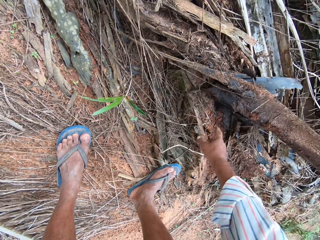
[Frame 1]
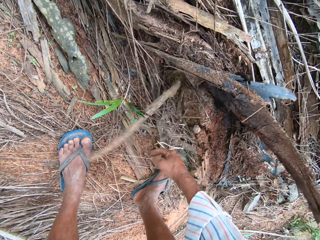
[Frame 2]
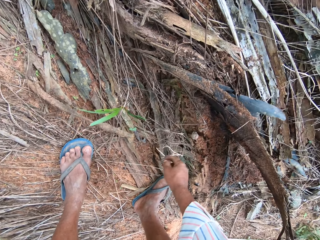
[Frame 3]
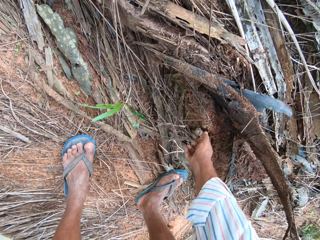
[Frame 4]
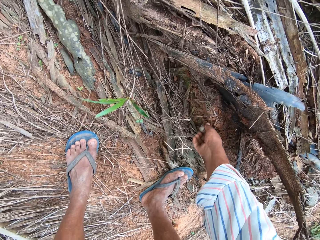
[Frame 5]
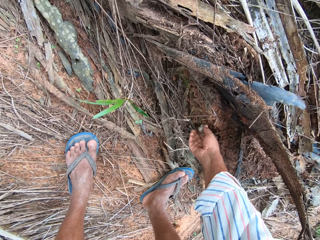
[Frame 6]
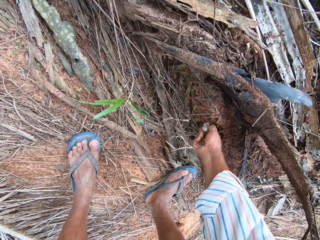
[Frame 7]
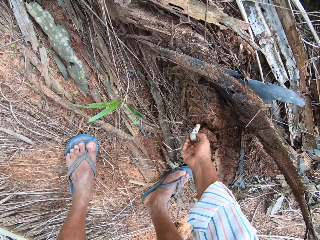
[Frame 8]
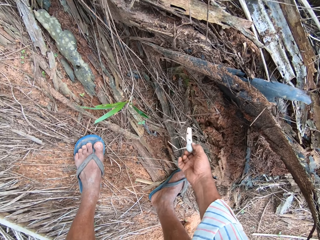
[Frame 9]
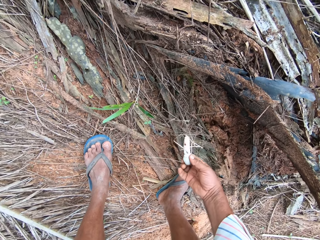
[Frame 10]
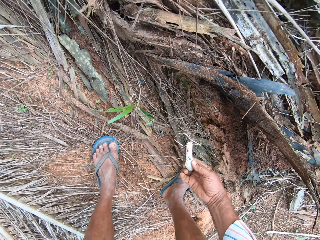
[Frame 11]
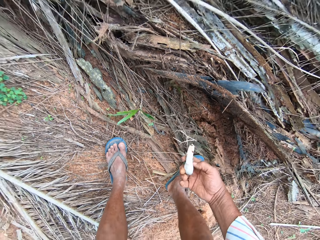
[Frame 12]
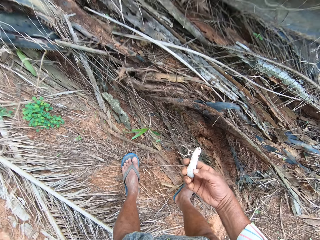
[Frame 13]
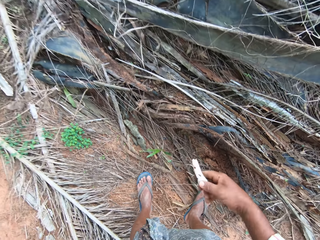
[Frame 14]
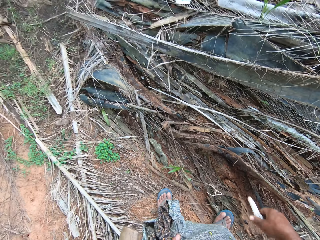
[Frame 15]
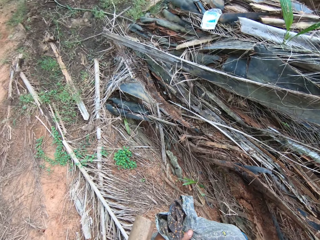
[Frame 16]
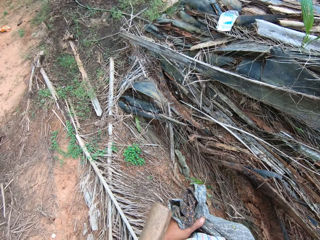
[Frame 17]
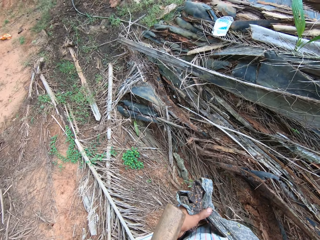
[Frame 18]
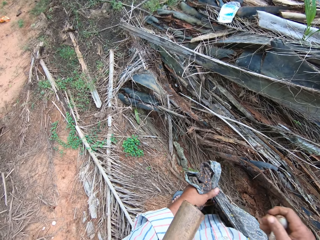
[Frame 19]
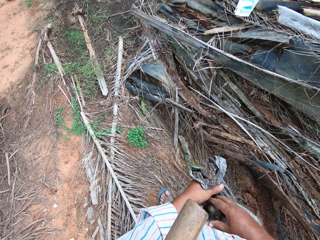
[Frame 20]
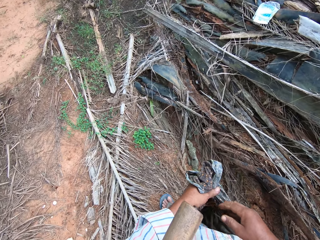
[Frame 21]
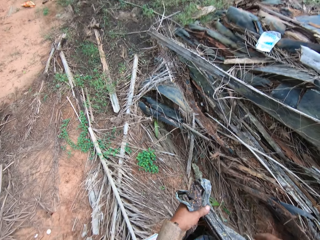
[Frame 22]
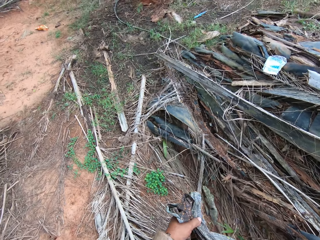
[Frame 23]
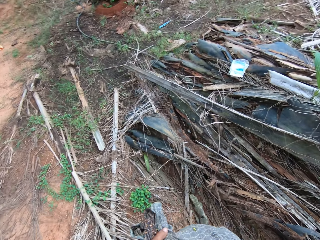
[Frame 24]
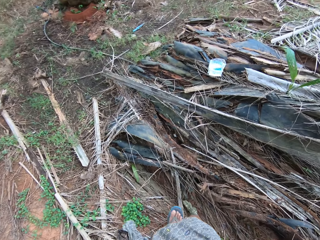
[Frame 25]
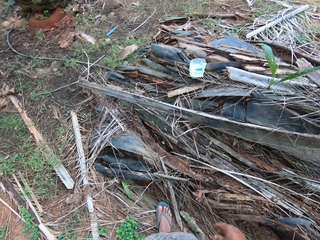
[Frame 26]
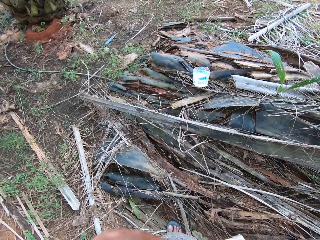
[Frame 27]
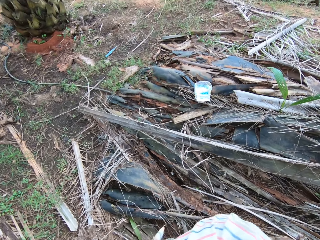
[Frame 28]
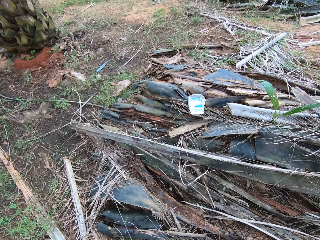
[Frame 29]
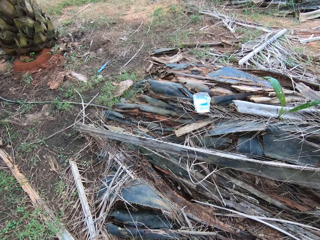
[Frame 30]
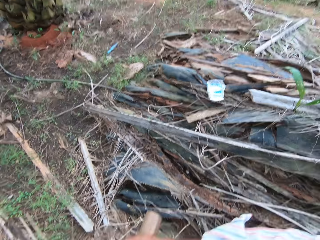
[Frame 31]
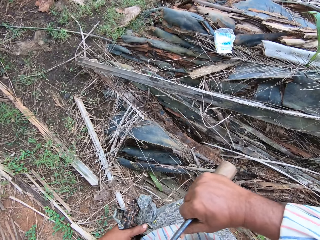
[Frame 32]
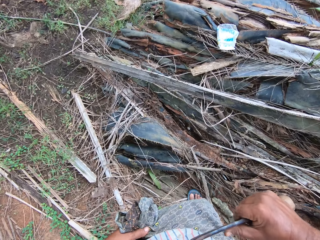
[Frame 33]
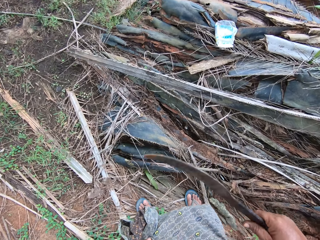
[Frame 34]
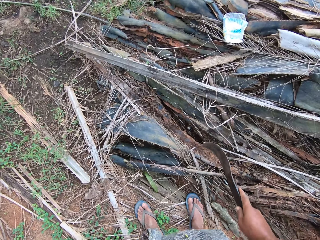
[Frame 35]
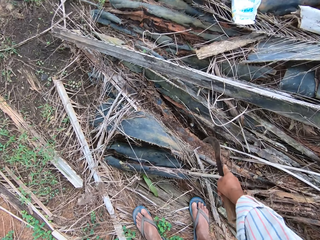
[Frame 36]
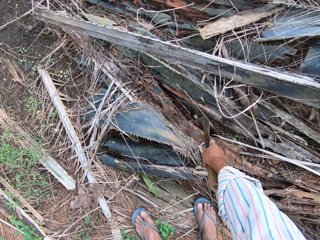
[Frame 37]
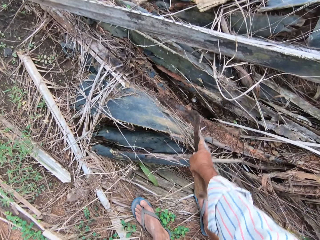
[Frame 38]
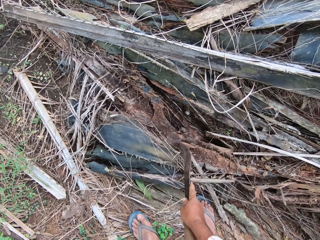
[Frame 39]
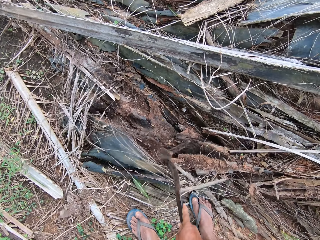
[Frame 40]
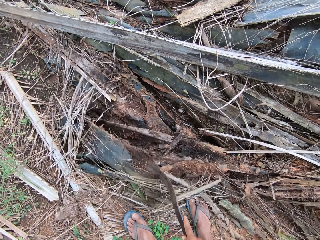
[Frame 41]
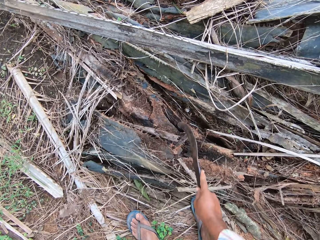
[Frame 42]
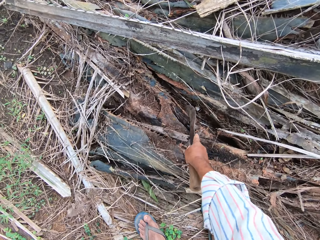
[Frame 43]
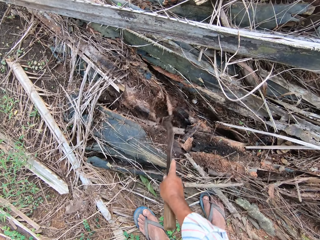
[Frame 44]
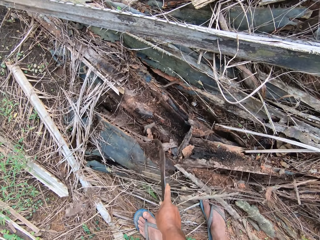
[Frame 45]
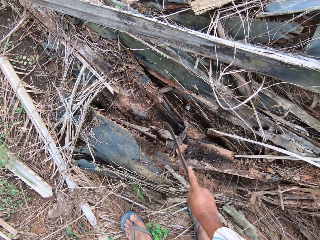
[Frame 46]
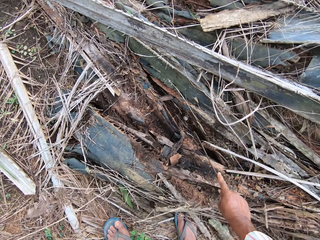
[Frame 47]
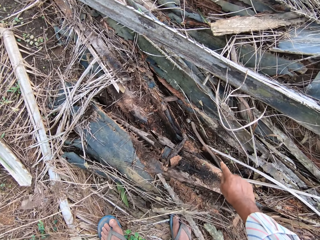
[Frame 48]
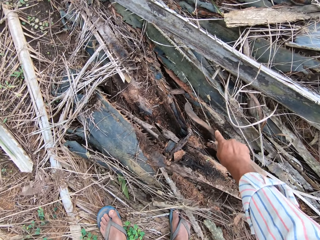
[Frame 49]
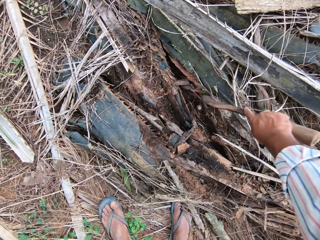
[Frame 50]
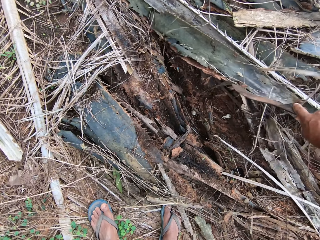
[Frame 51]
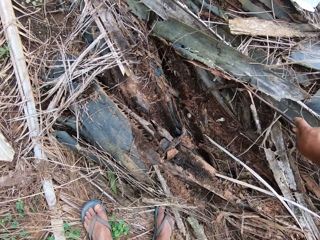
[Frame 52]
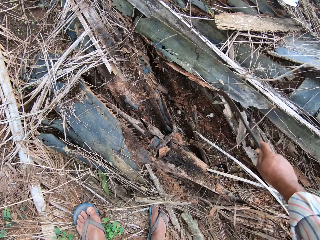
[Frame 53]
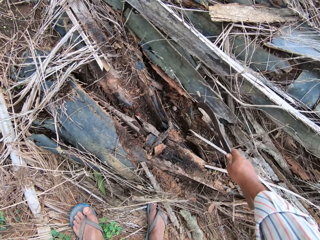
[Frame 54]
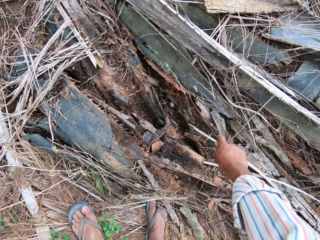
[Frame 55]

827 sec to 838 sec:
The camera wearer pulls a mushroom on the ground. He looks at the mushroom. He stands up. He looks around. He drops the mushroom into a sack on his waist. He walks around. He pulls out a machete. He holds a sickle. He bends downwards. He moves a palm tree branch on the ground with the sickle.

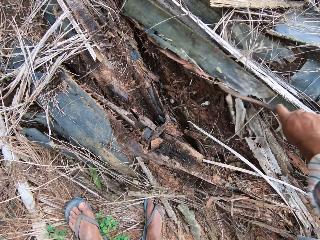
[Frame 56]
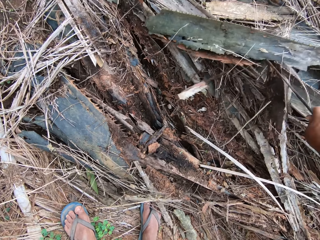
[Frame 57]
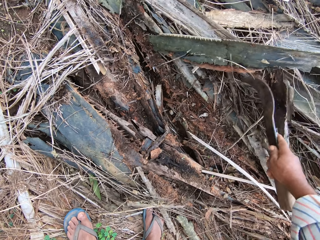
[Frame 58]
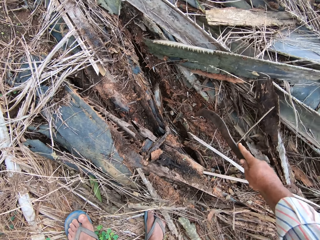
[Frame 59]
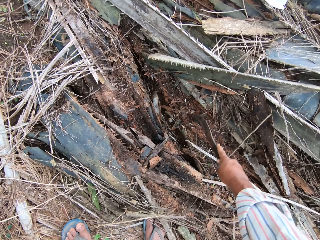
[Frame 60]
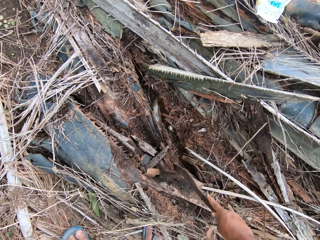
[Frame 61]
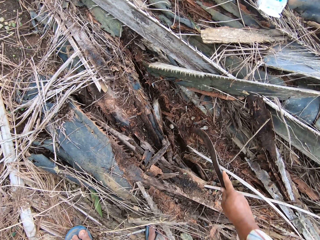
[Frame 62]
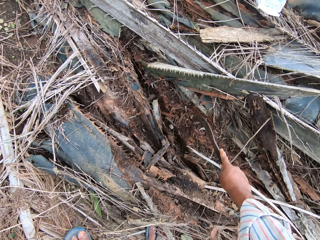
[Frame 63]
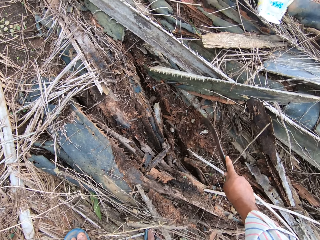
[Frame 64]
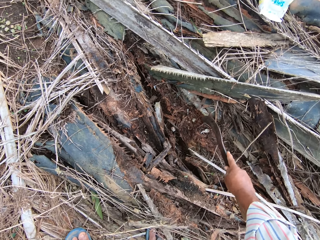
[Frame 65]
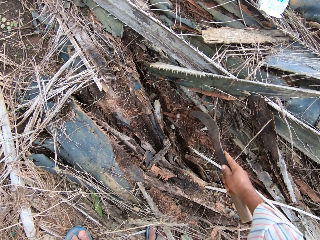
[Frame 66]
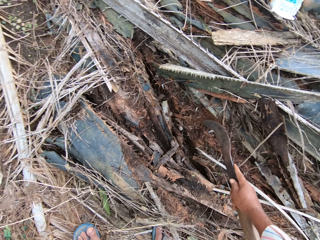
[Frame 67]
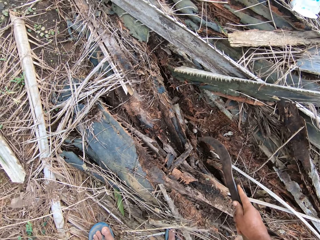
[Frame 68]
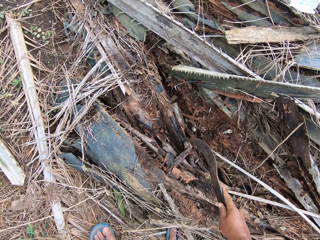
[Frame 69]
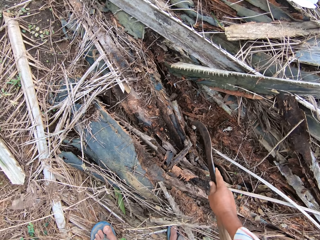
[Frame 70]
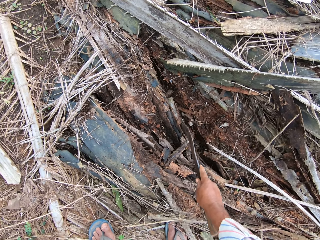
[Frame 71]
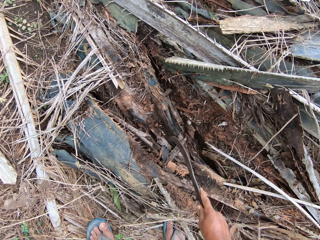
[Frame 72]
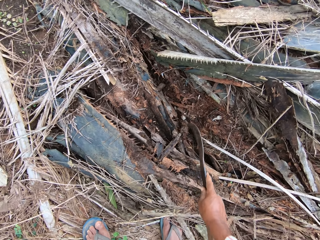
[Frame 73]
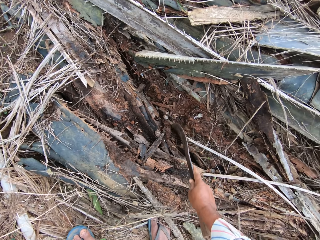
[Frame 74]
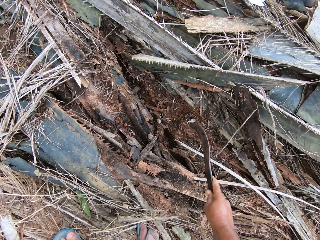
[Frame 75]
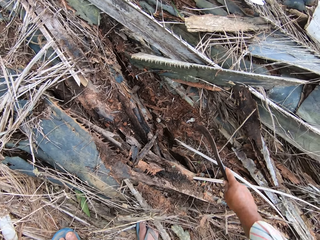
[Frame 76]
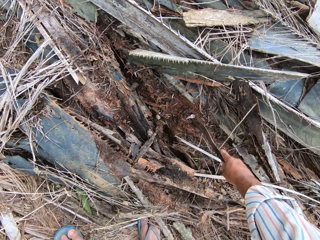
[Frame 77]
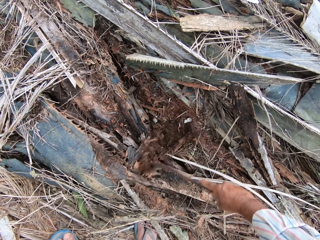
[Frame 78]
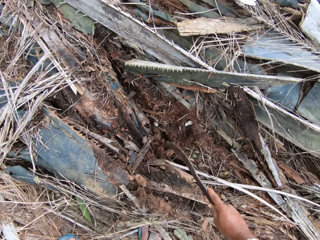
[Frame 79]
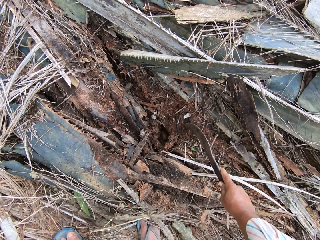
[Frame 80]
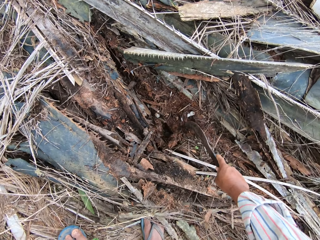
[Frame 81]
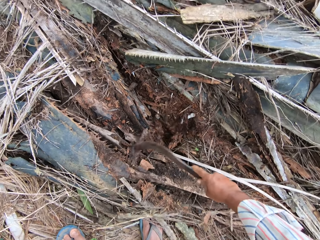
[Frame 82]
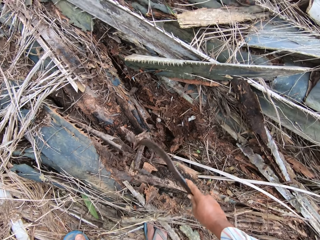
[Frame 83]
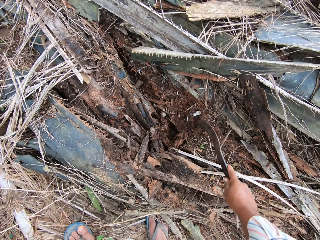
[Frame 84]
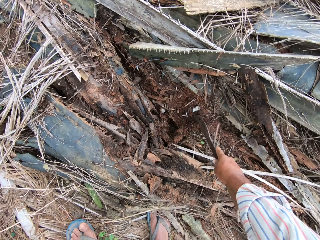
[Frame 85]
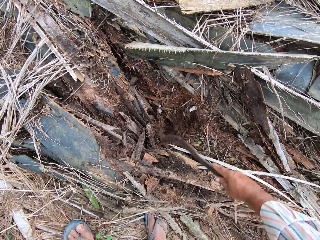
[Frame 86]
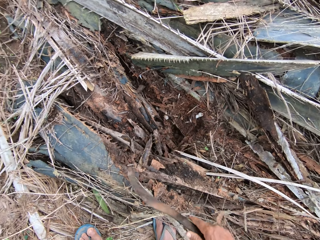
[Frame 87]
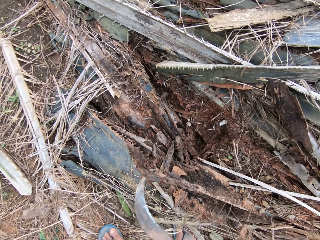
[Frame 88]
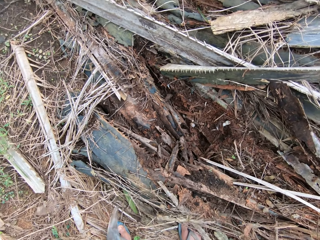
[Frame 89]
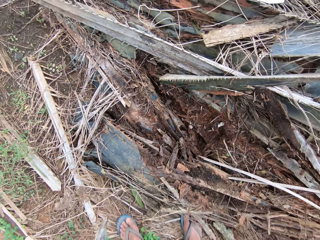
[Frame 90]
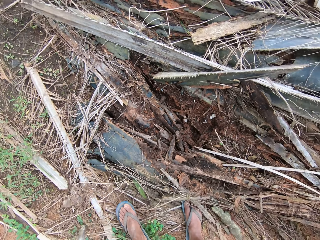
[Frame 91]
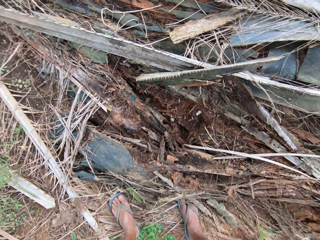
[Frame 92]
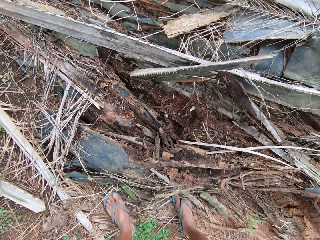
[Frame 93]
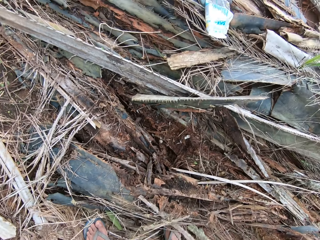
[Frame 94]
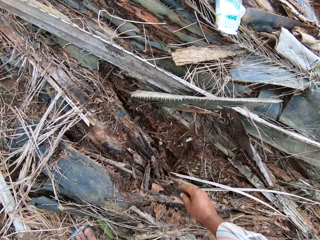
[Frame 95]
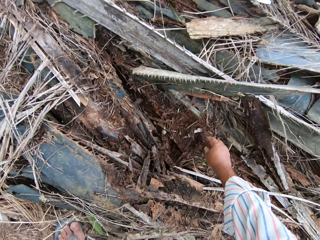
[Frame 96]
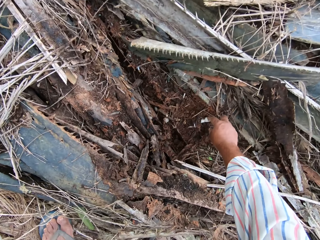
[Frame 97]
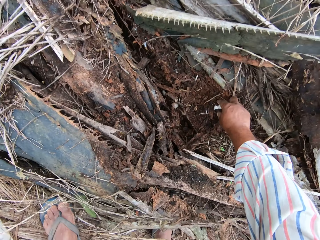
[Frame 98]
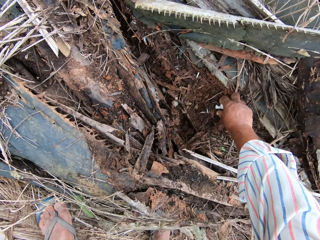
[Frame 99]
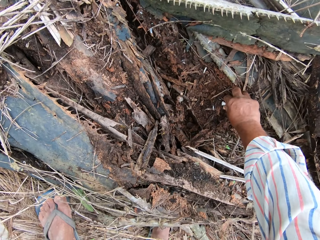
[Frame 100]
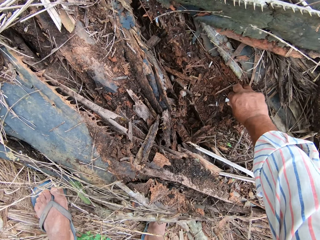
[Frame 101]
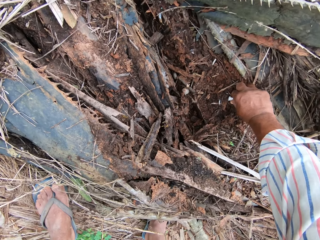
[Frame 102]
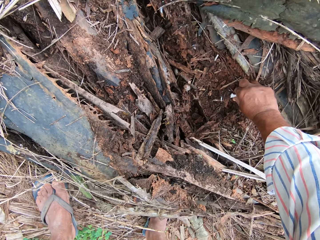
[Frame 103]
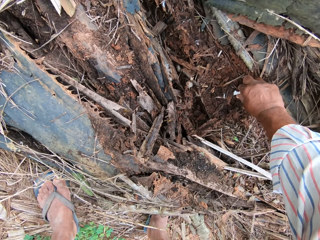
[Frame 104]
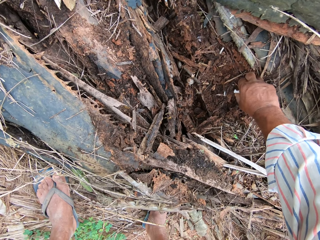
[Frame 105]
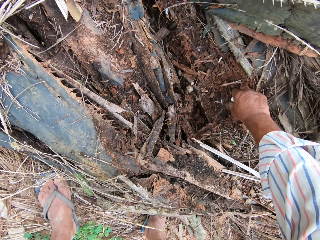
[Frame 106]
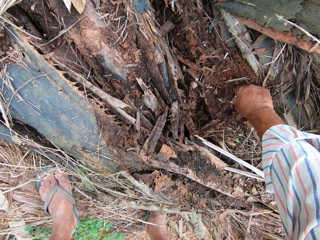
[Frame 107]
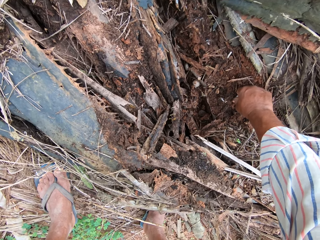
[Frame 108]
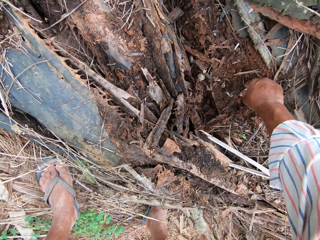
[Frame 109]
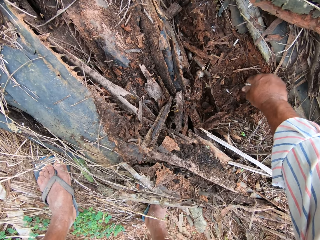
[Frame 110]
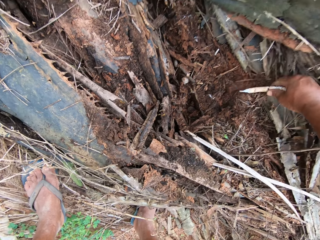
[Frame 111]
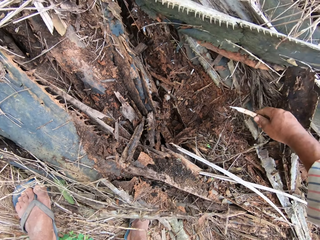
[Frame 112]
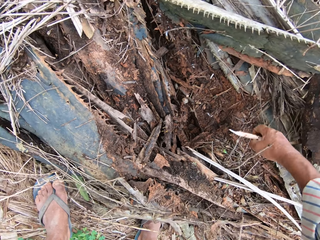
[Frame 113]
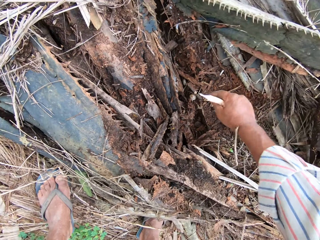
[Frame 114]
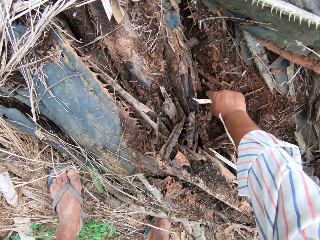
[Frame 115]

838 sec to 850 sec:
The camera wearer moves something on the ground with a sickle. They move a palm tree branch on the ground with the sickle. They dig the ground with the sickle. They hold the sickle with the other hand. They move forward. They bend downwards. They pull a mushroom on the ground.
